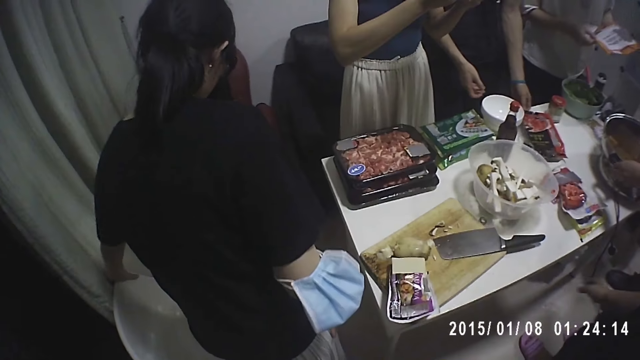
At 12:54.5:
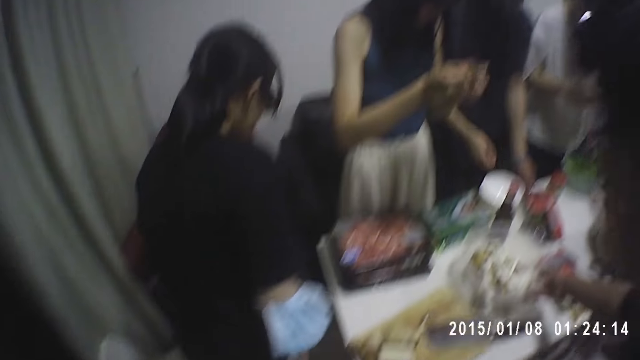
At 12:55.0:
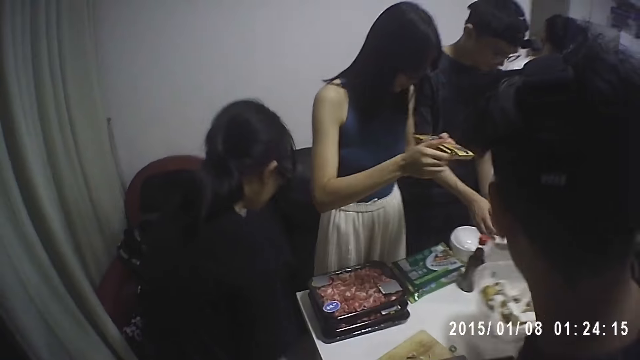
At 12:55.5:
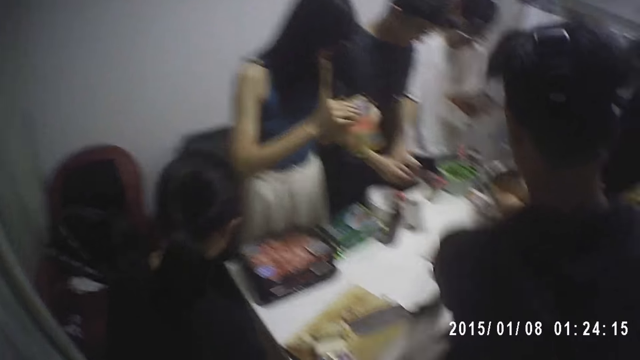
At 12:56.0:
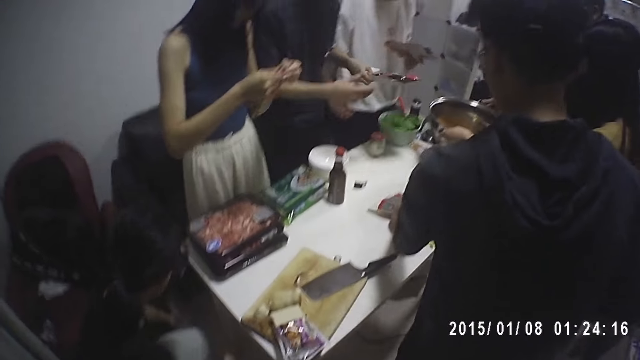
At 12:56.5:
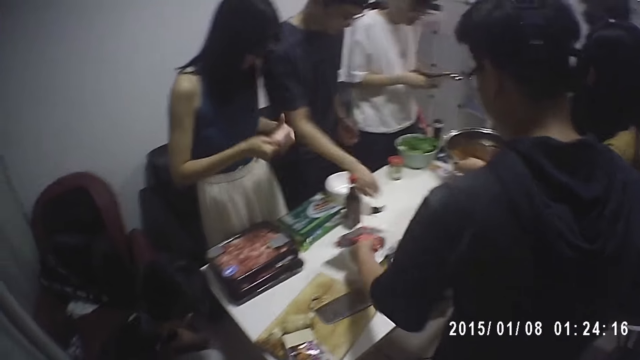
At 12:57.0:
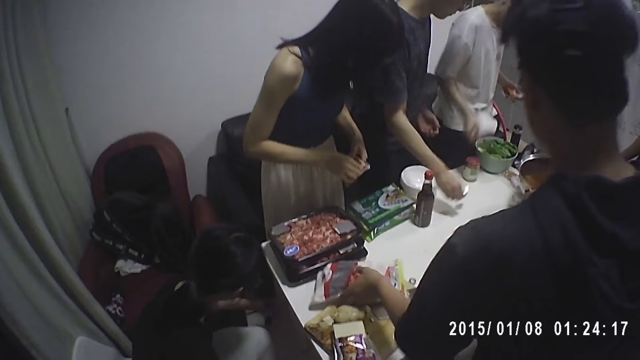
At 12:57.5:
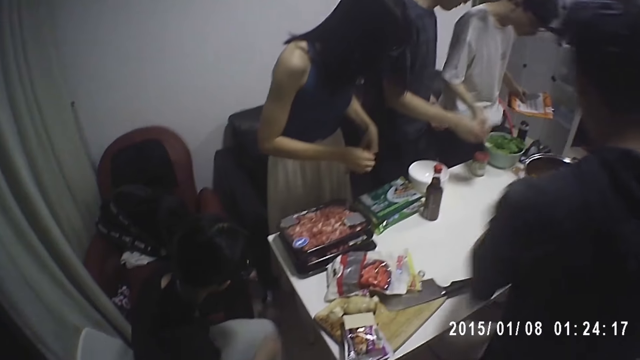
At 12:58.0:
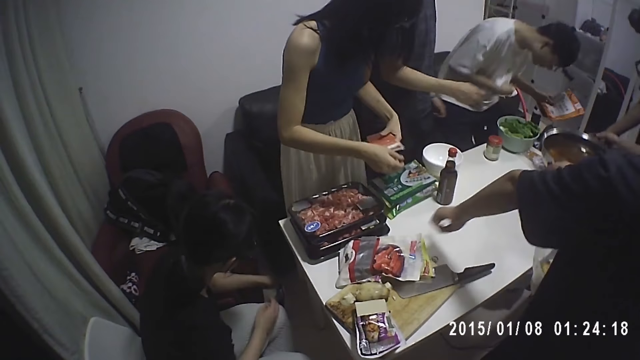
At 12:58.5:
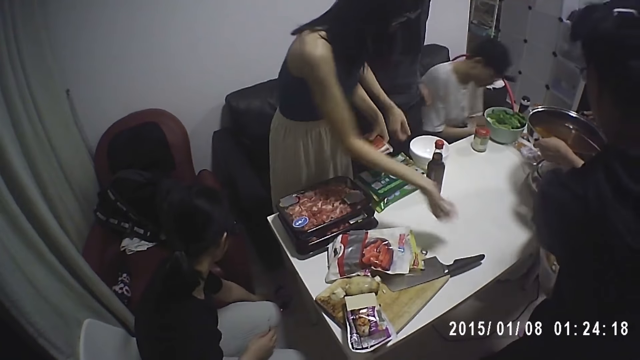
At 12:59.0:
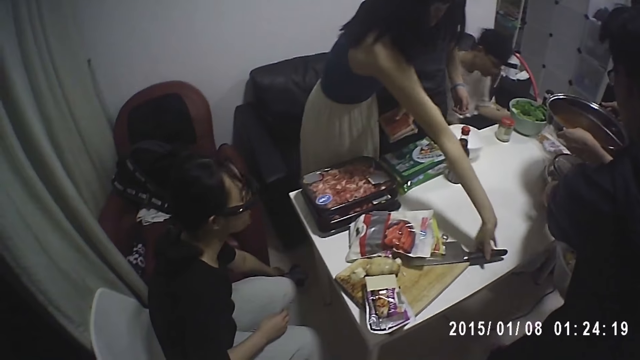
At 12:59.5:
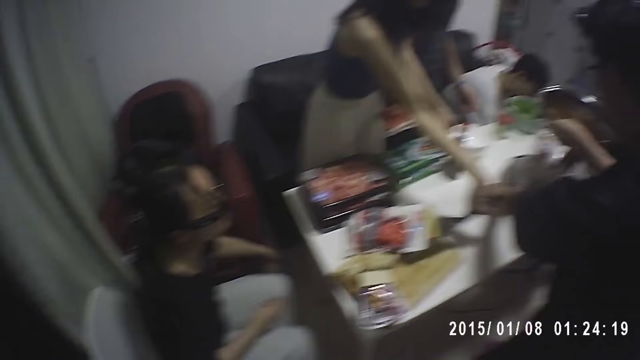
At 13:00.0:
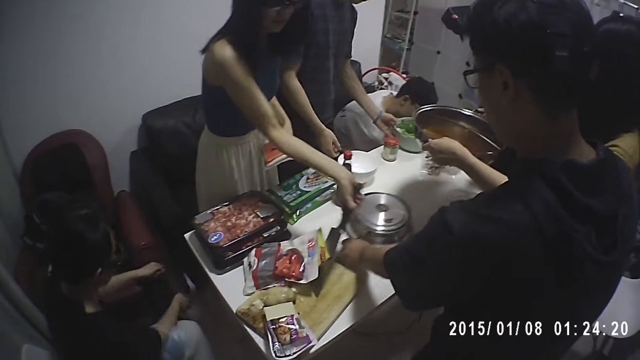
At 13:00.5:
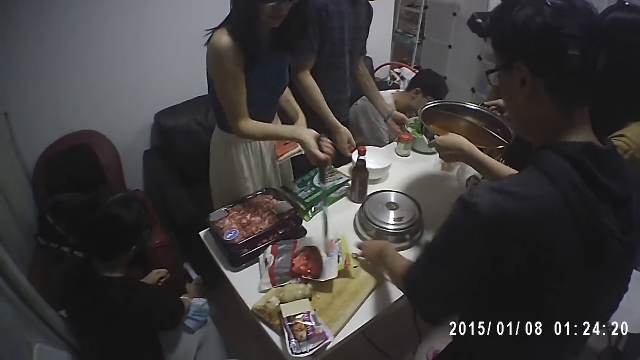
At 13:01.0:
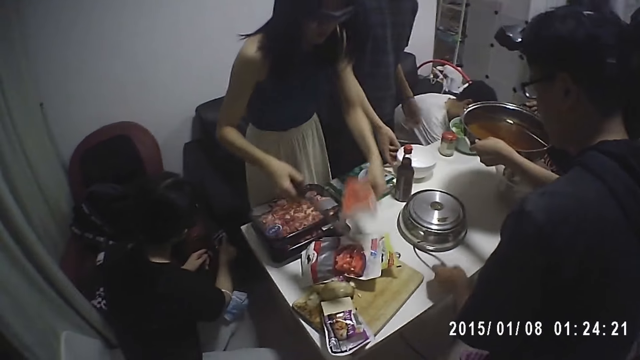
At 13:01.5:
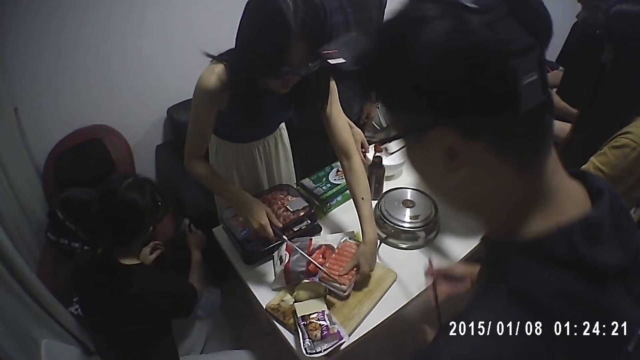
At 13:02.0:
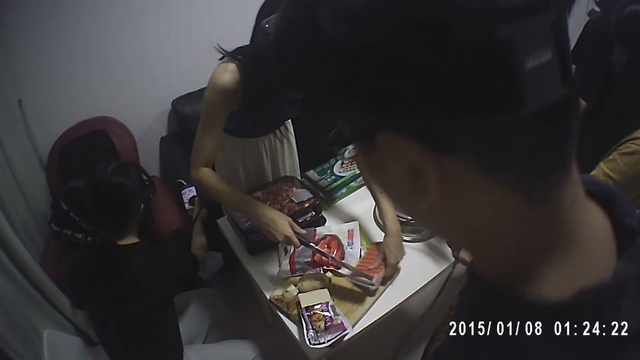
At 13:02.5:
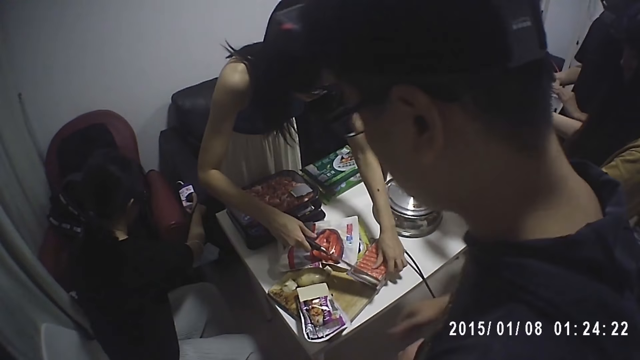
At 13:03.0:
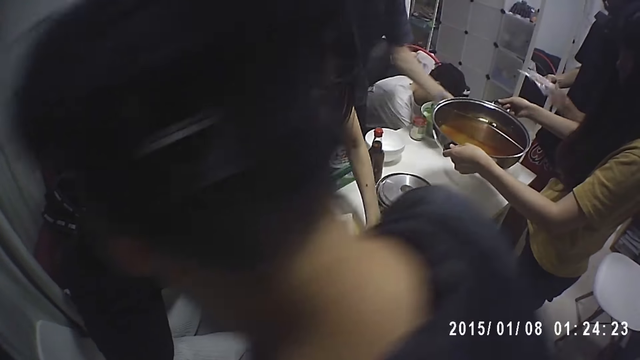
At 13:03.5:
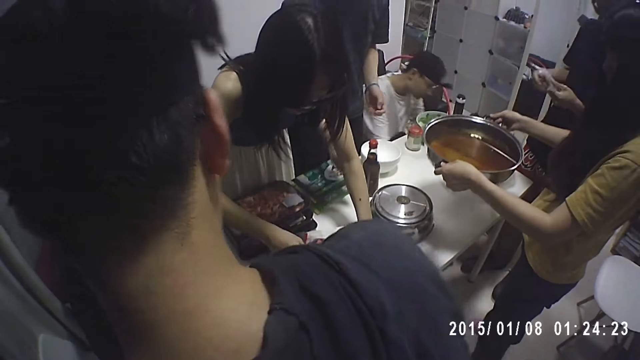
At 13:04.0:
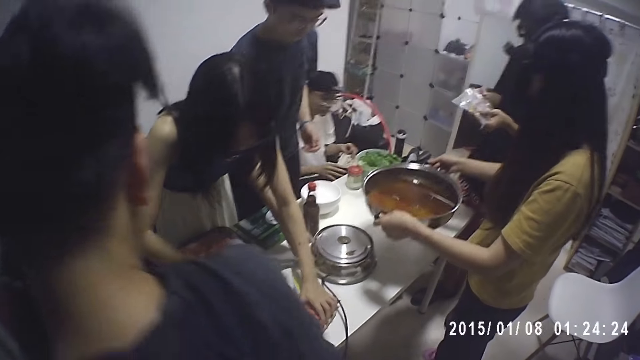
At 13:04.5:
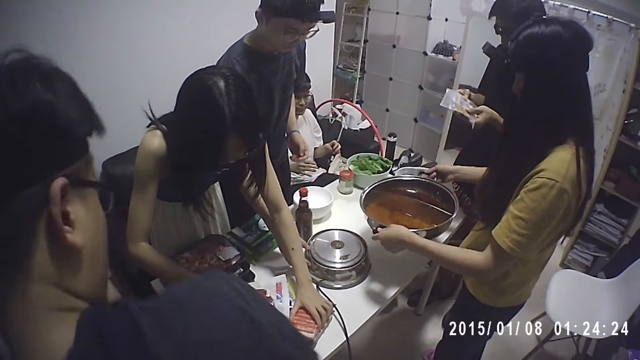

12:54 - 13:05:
A person sits down. Another person clears the table. Another person holds the automatic cooking machine. A man moves the potato bowl on the table. Another man passes a pack to another man. Another person clears the table. The first man moves a pack on the table. The second person points at the table. Another person sits down. A woman holds up the pot from the table. Another woman picks up the knife from the cutting board. The first man moves a hotplate on the table. The person who sat down last bends down. The second person extends the automatic cooker machine cable. The other woman cuts the beef pack with the knife on the cutting board.

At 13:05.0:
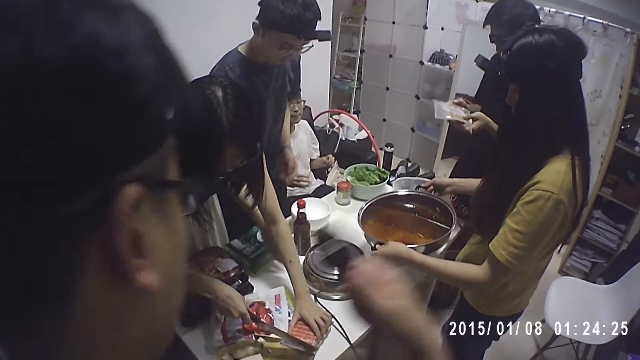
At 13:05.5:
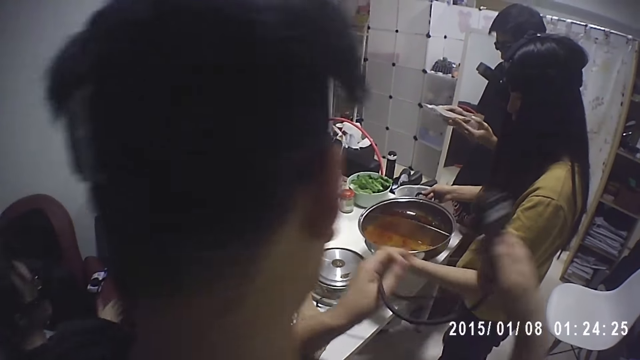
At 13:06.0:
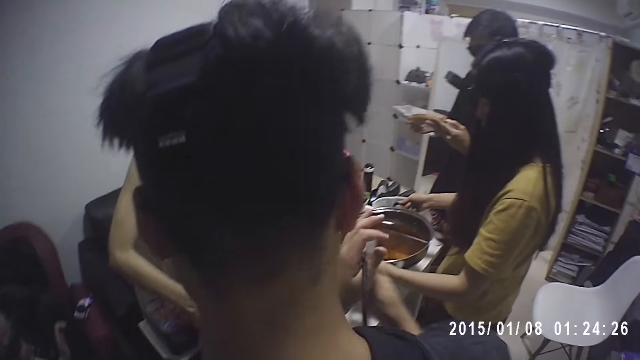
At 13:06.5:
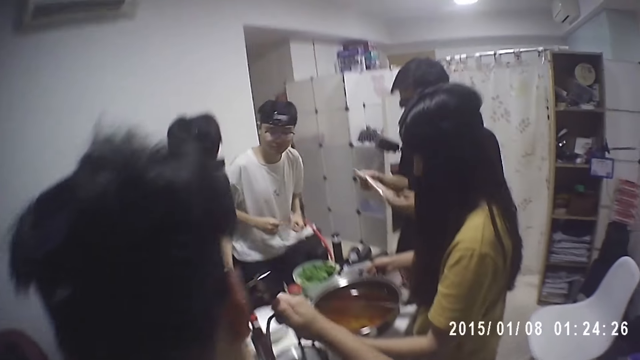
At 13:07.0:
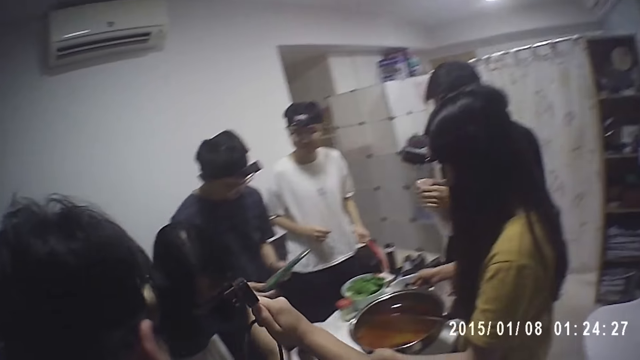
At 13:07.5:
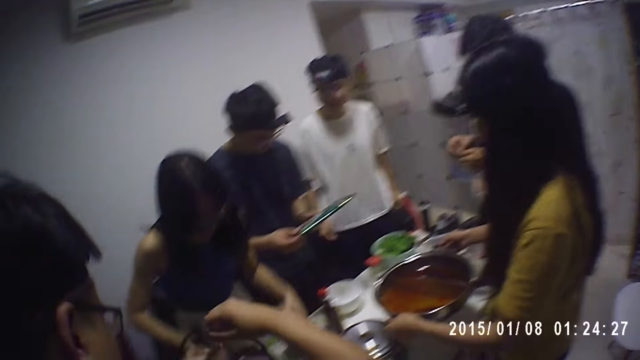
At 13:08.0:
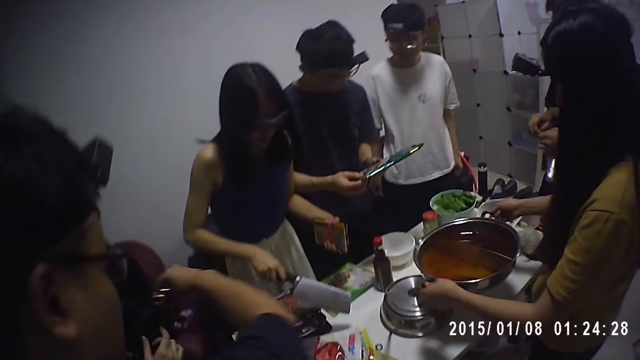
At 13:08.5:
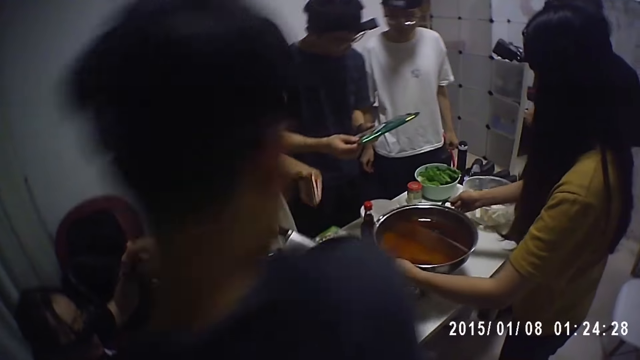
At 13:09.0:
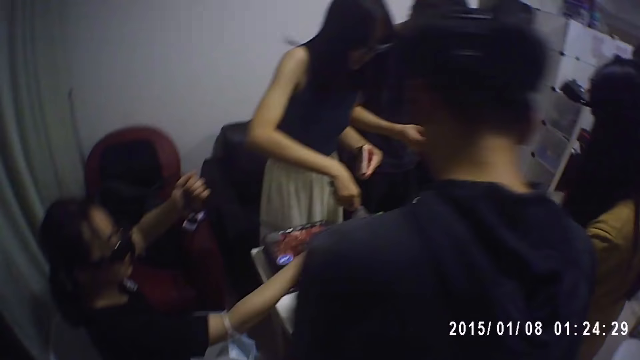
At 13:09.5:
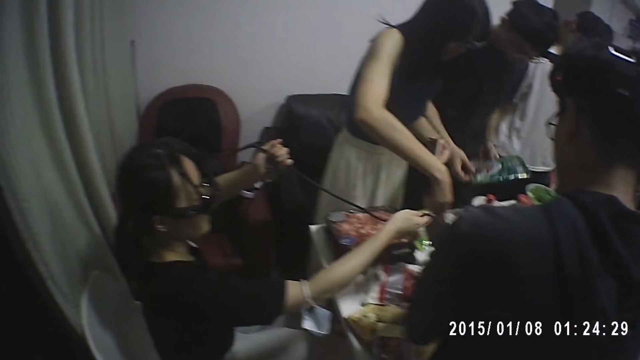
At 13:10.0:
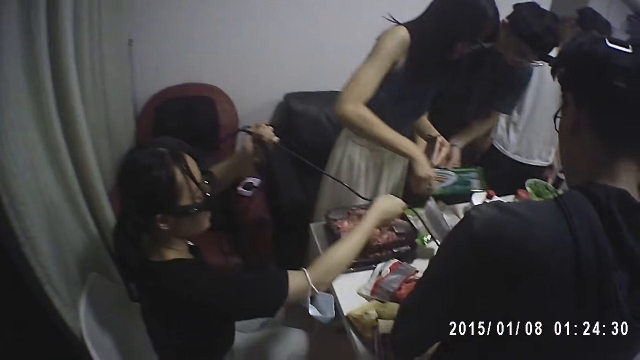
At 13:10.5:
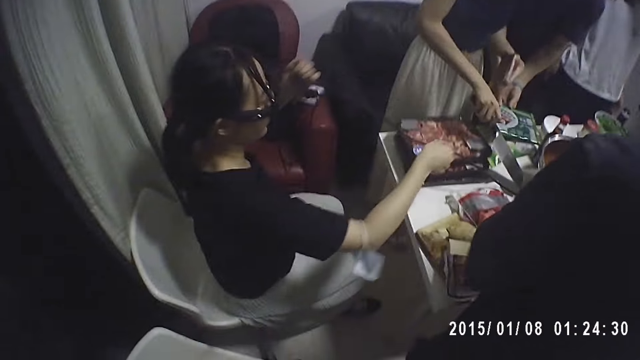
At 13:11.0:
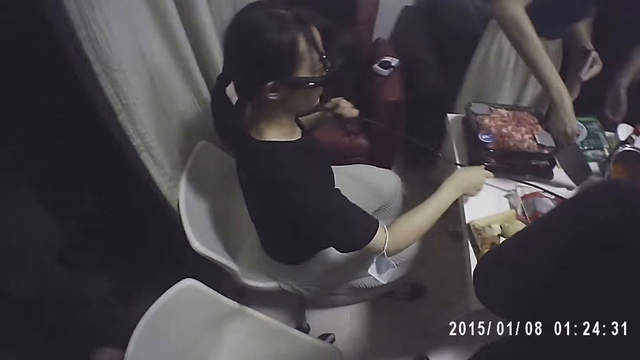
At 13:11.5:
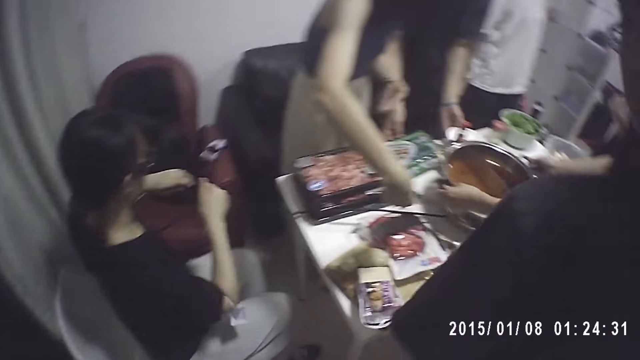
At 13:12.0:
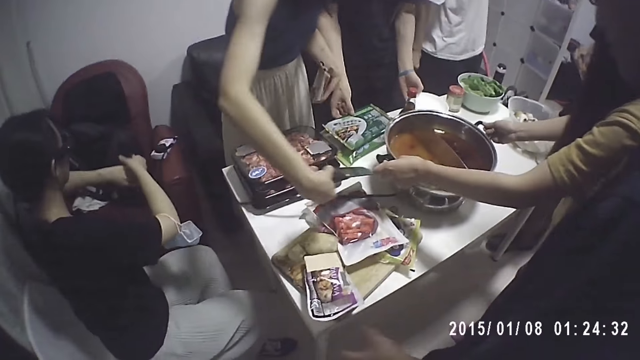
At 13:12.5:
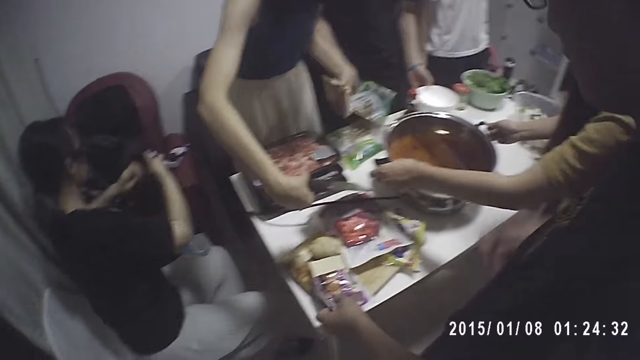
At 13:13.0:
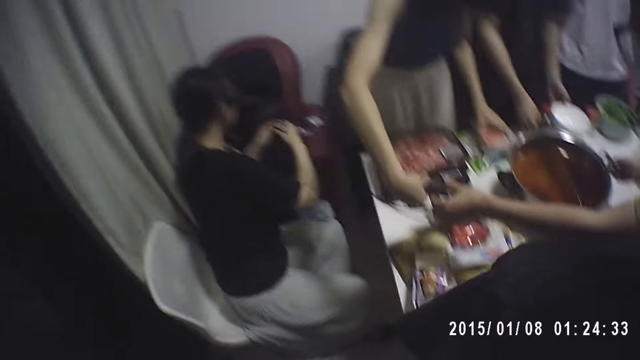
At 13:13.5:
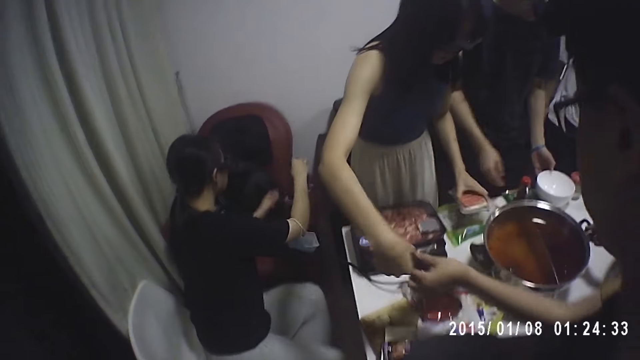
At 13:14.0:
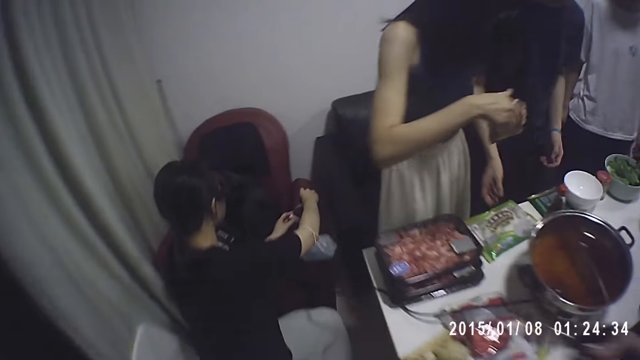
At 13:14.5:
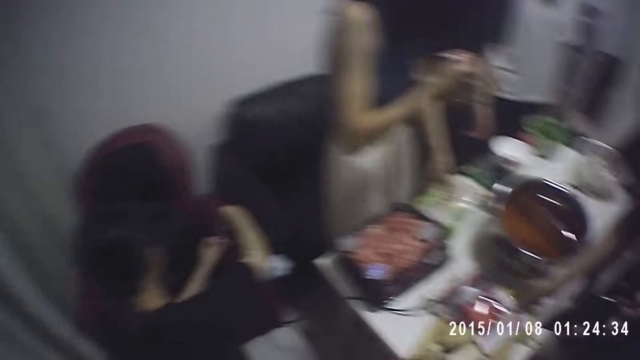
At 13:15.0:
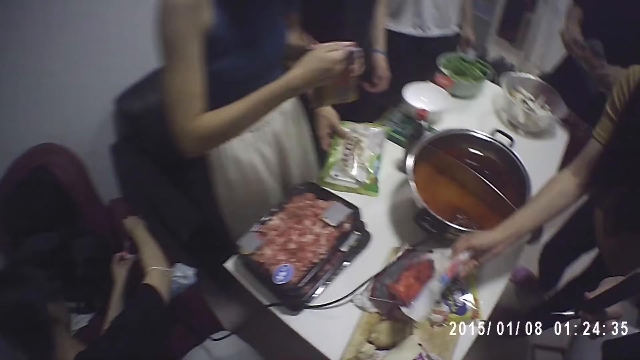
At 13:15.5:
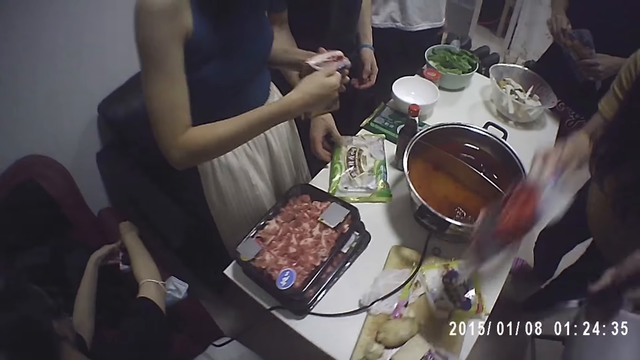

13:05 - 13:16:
A person stands. Another person picks up a packet of ingredient. Another person drops the automatic cooking machine. A woman pulls the cord from the hotplate. The second person drops the packet of ingredient. Another person drops the knife. The second person moves the packet of ingredient. Another woman places the pot on the hotplate. The third person takes the knife from the fourth person. Another person picks up the knife. The first woman connects the cord to a socket. Another woman picks up the beef pack from the table. The third person picks up a packet of ingredient. The fourth person opens the packet of sausages. The second person touches a packet of ingredient.
